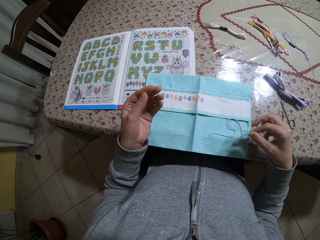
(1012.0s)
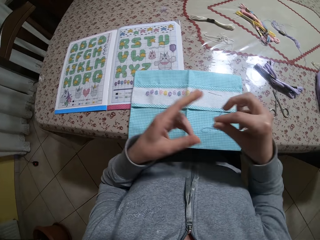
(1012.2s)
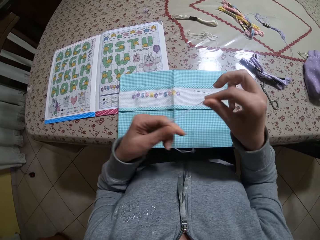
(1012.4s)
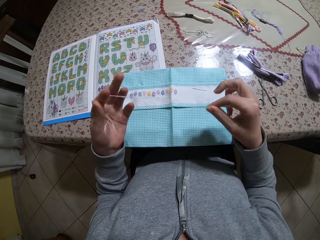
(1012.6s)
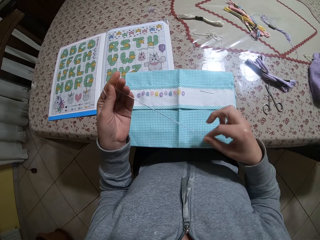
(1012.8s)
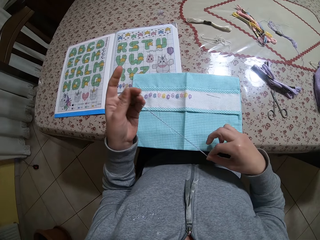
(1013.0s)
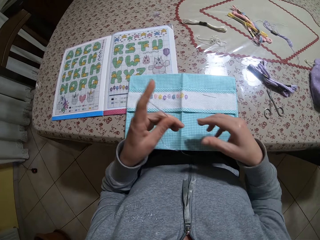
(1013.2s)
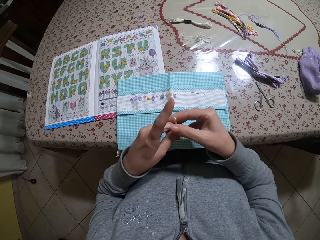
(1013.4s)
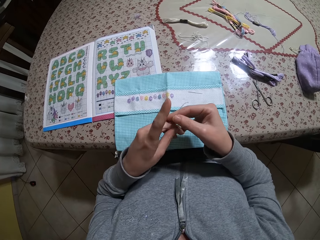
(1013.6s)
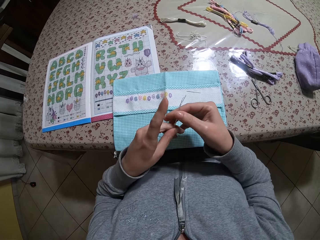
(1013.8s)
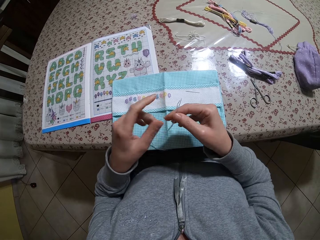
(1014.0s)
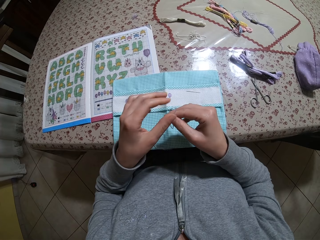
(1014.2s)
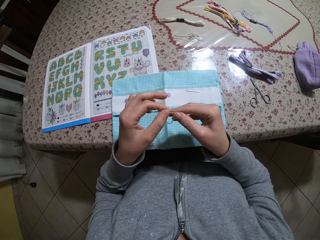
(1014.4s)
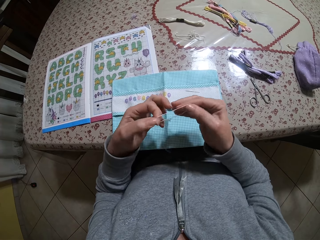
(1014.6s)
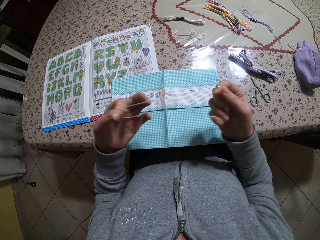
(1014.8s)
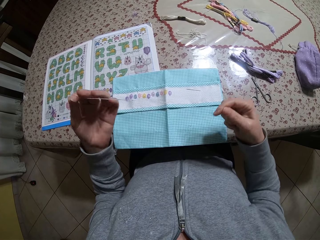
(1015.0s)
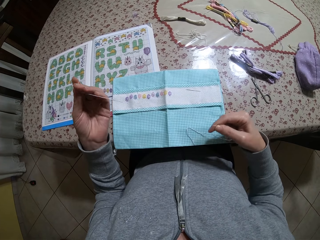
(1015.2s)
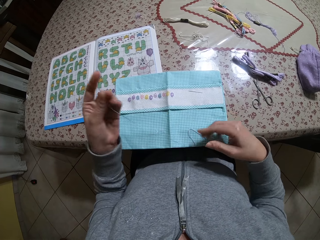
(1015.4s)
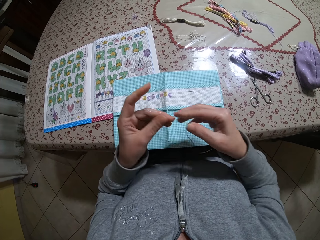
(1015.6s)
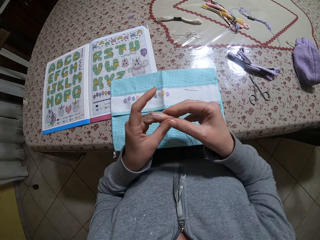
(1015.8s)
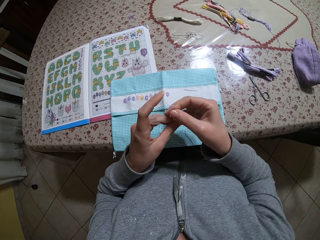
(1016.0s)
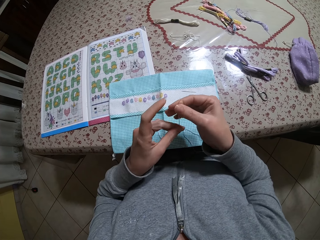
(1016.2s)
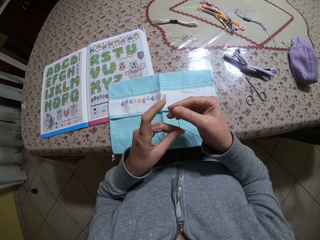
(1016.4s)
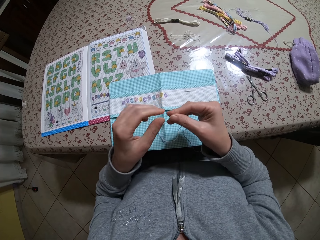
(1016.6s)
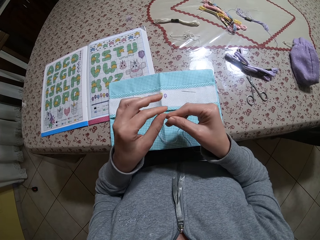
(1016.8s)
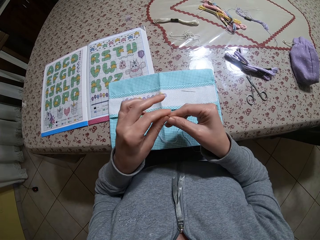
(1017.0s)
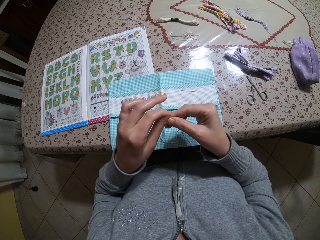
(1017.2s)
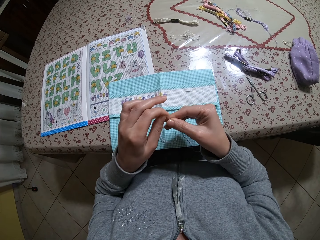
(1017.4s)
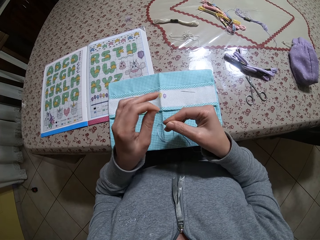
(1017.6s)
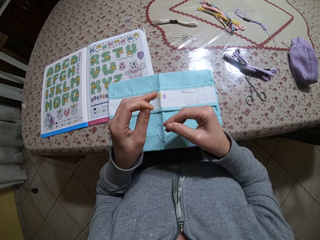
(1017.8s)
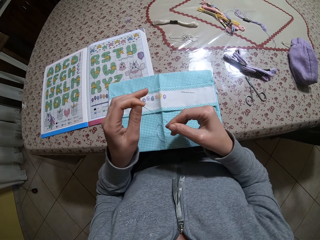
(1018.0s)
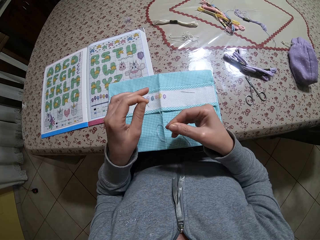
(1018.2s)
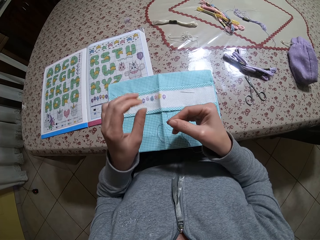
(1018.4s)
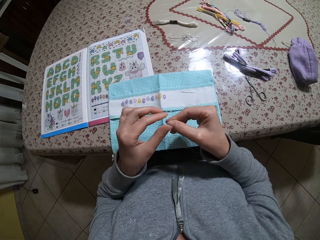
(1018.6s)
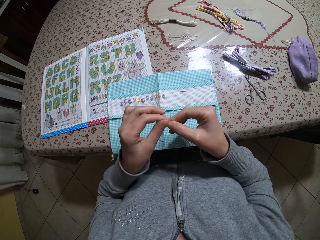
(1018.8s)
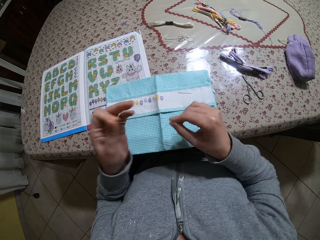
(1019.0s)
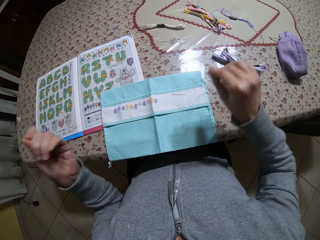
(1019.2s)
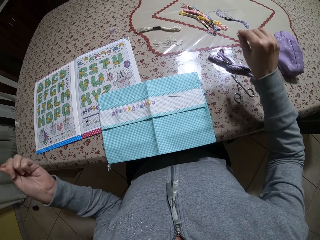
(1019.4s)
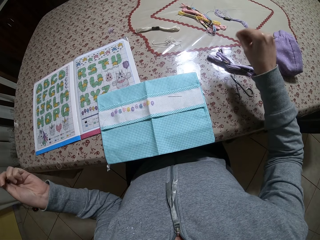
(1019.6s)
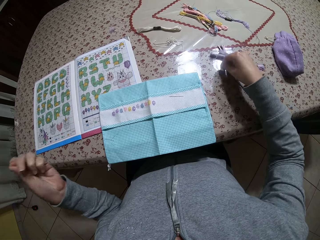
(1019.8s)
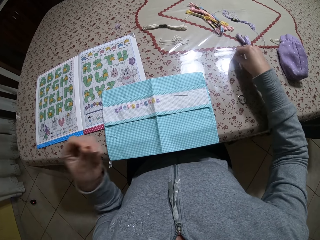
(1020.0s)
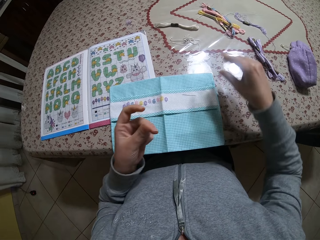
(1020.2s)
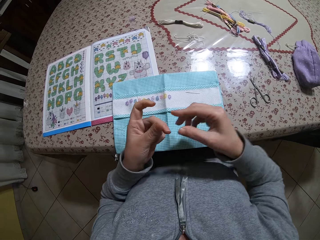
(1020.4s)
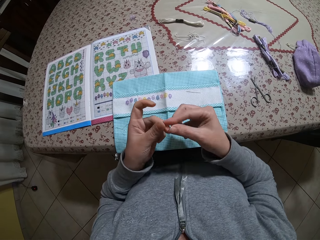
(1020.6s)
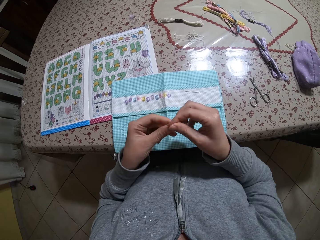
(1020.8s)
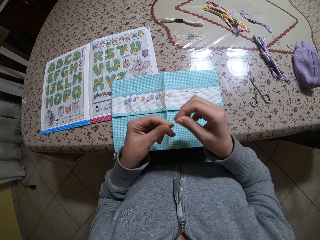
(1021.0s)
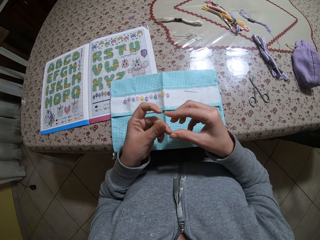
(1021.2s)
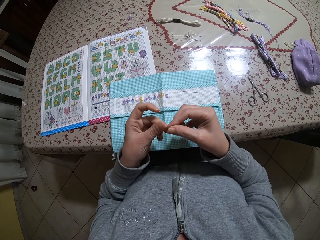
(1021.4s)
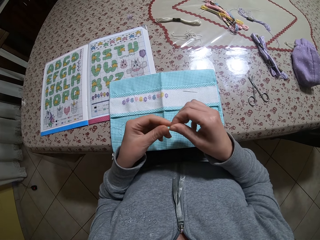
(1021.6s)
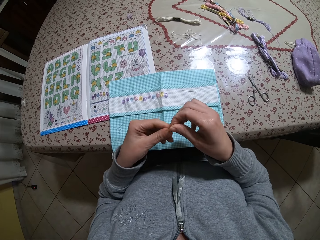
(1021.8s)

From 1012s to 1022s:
The camera wearer pulls the thread. They pull out the thread pieces.

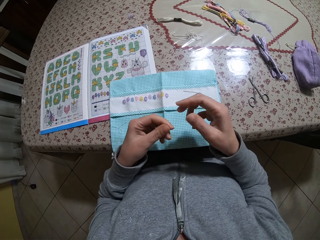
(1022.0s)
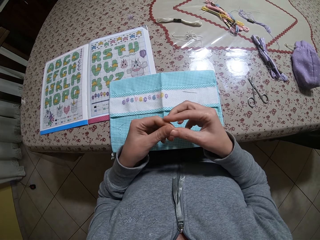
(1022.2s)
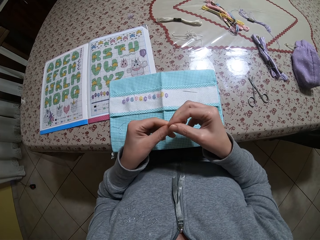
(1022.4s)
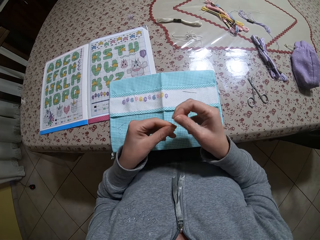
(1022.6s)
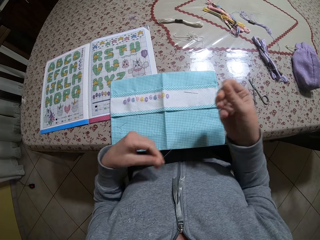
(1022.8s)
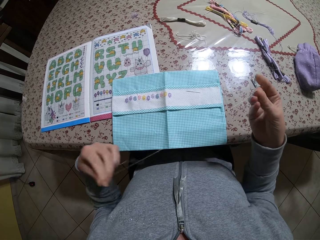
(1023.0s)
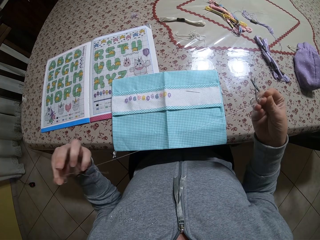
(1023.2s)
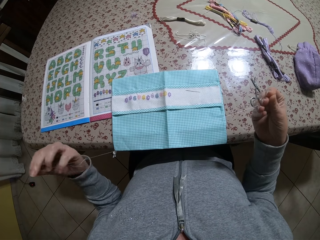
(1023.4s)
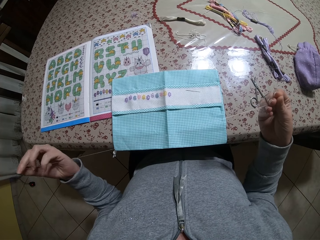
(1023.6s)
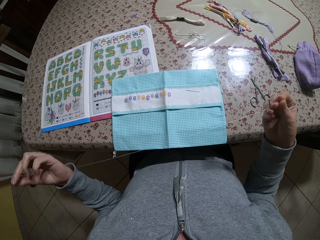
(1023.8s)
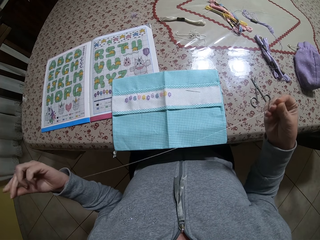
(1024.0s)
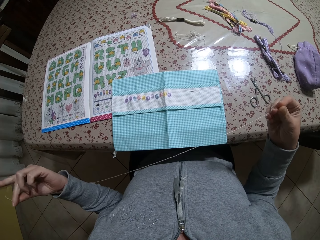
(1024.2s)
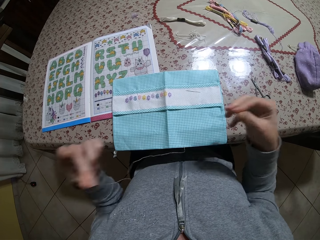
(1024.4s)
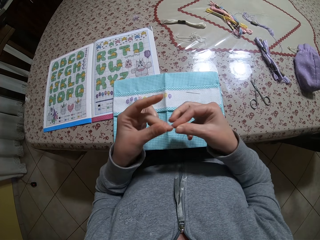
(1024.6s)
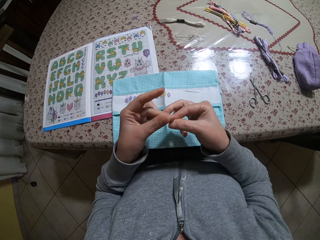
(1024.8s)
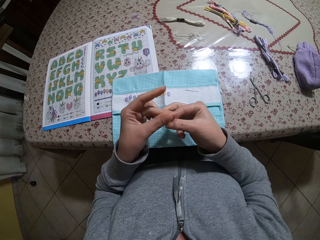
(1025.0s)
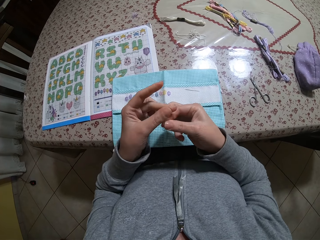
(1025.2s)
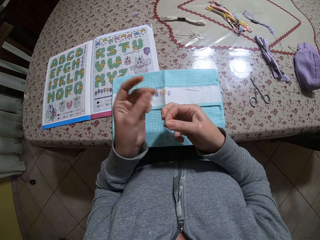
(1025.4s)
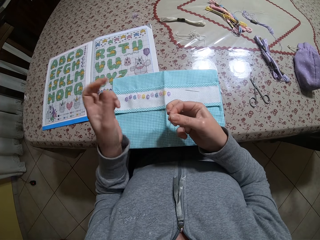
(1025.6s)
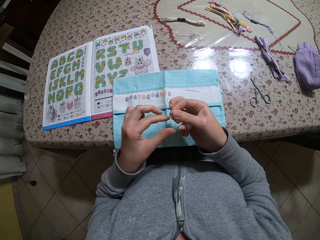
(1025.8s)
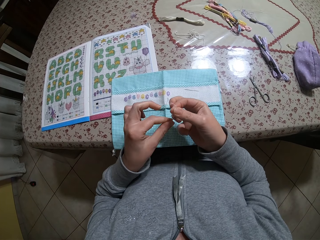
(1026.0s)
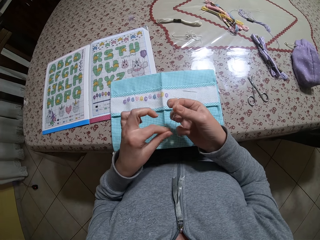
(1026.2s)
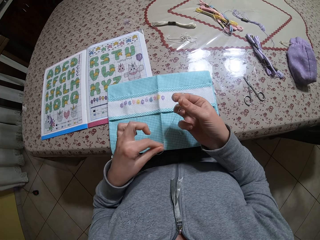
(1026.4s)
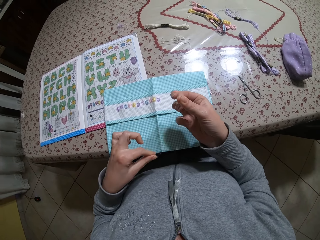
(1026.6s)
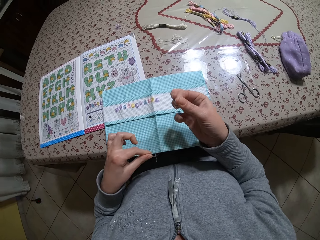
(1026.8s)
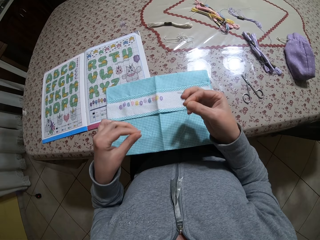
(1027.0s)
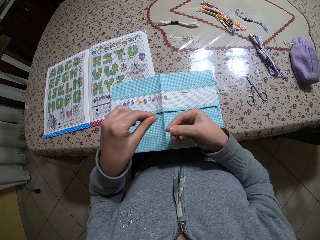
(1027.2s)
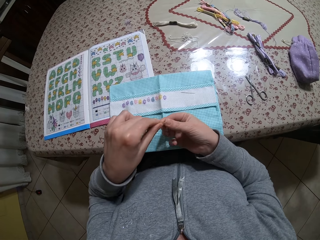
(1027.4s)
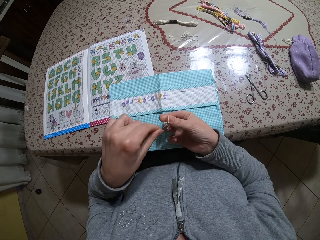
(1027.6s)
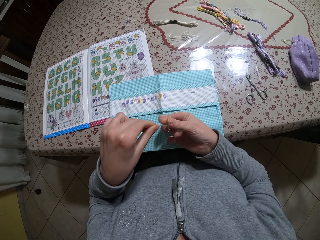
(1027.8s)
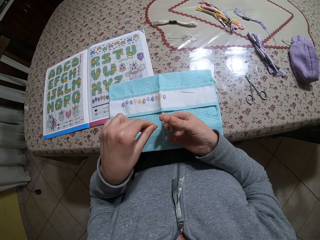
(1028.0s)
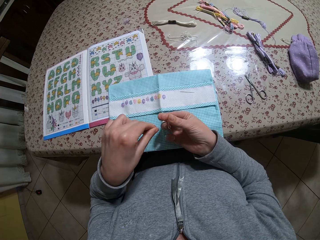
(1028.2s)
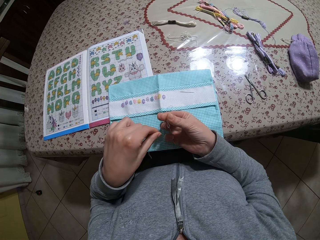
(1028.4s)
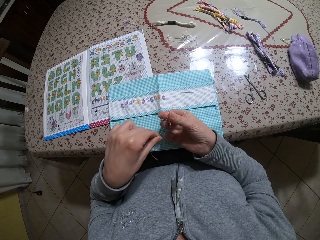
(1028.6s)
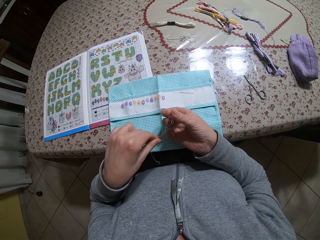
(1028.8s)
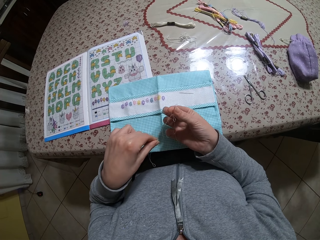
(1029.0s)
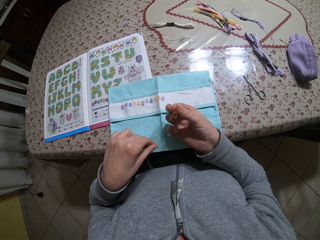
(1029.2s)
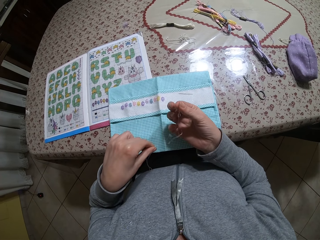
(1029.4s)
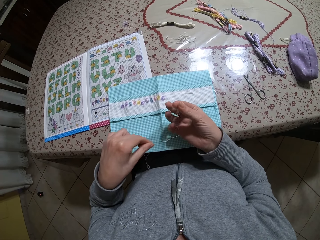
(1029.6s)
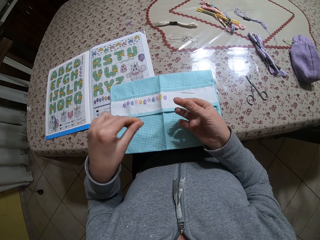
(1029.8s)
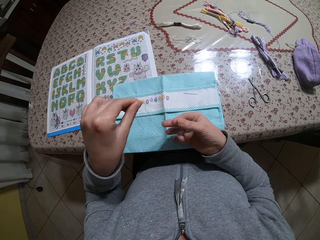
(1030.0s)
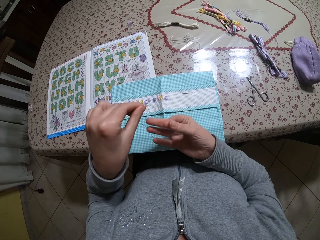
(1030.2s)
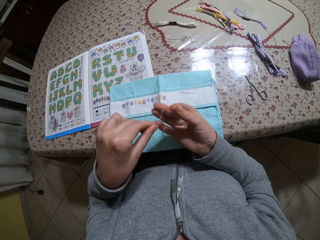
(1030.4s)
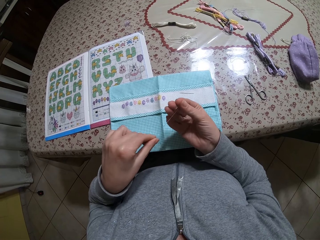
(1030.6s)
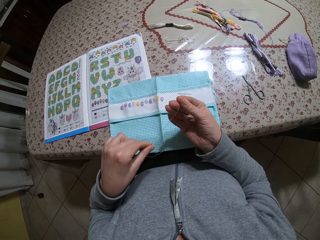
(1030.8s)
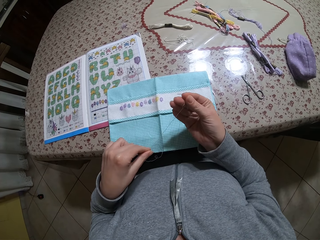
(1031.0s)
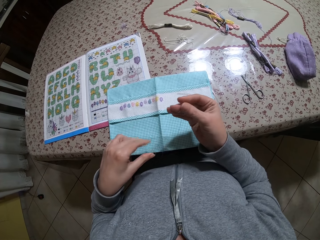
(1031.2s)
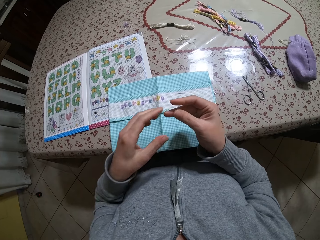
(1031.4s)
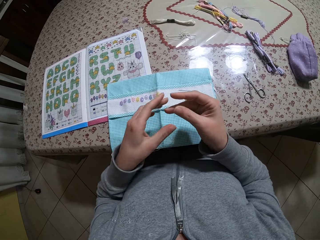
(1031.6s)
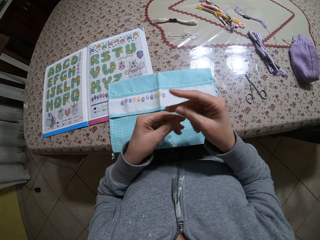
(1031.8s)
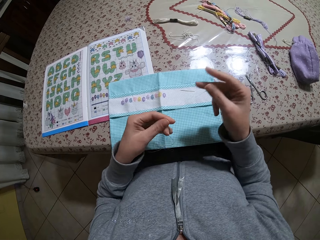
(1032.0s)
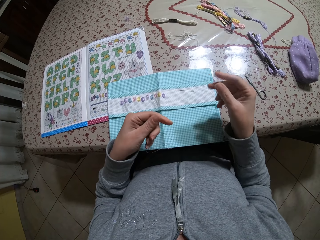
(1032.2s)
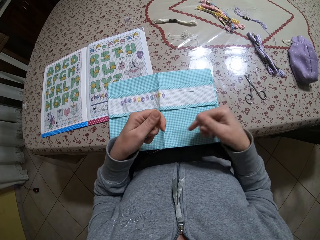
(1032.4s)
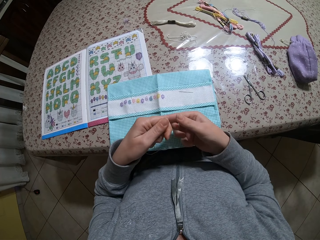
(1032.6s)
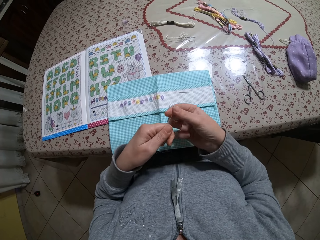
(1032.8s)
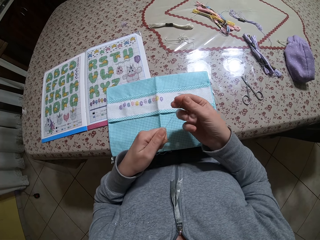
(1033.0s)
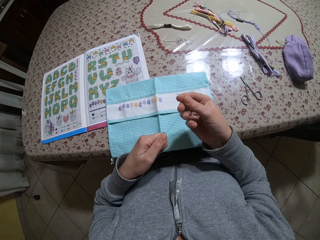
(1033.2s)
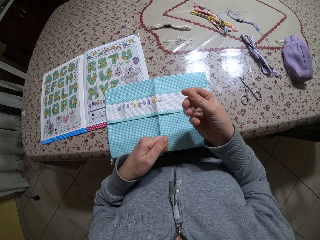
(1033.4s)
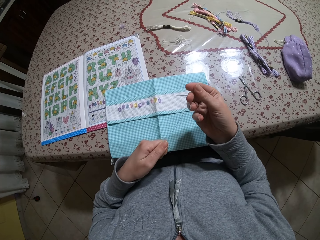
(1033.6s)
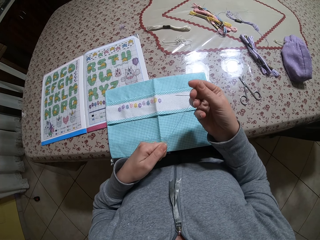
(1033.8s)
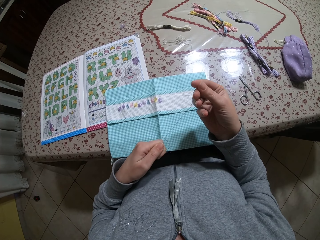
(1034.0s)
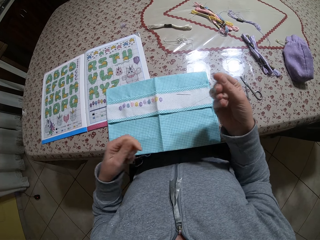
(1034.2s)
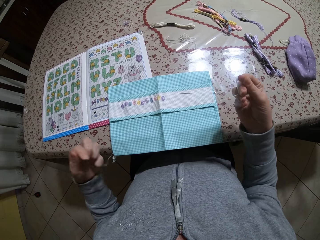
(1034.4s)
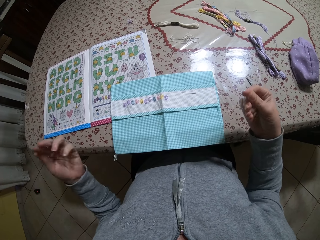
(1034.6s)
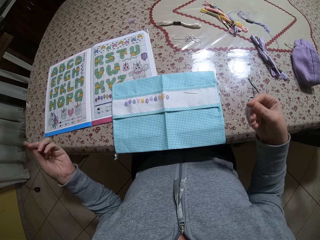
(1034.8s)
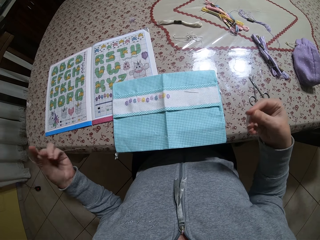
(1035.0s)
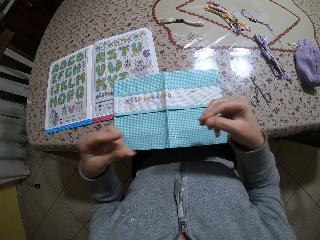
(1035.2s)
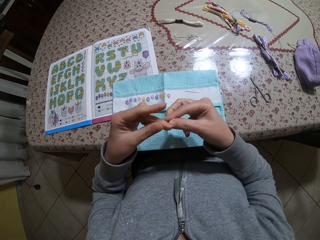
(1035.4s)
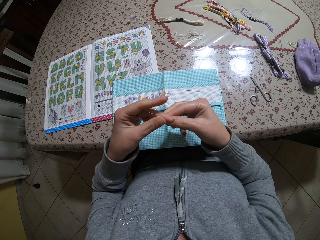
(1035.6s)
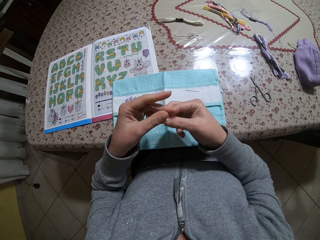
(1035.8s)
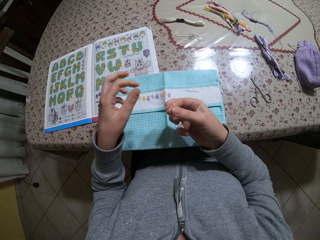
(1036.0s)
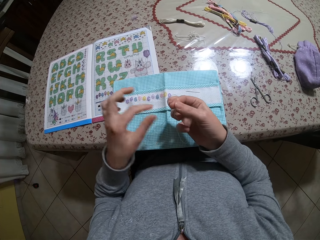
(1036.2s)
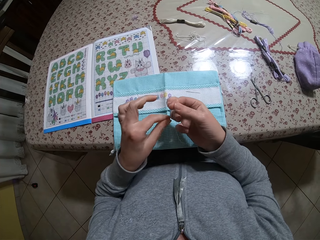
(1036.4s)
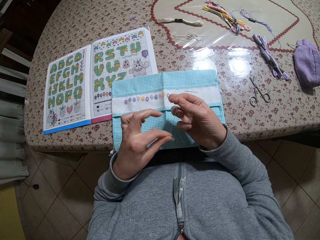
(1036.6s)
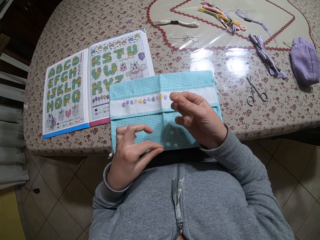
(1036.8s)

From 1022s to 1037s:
The camera wearer joins together the thread ends.
